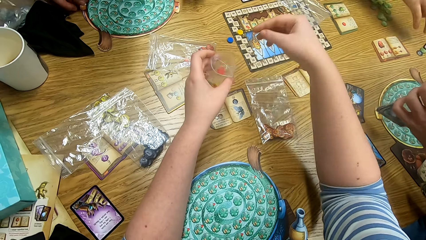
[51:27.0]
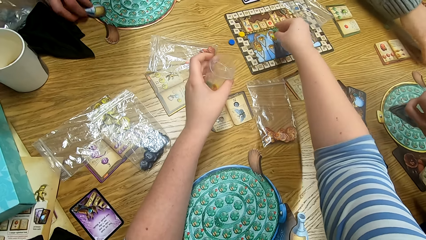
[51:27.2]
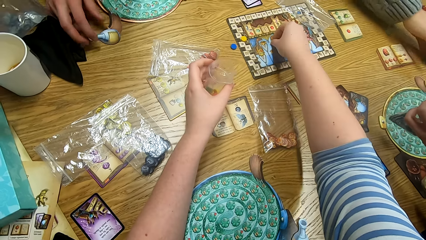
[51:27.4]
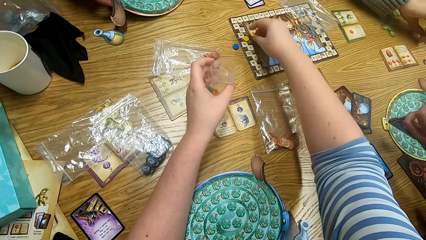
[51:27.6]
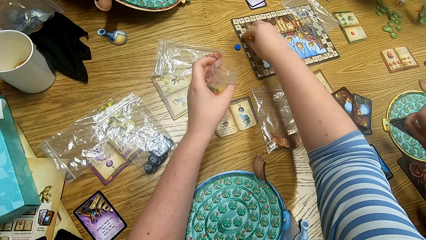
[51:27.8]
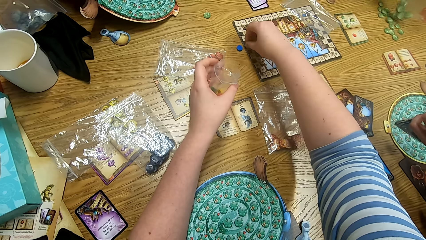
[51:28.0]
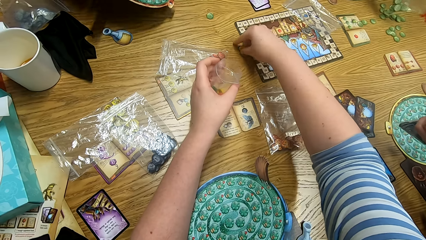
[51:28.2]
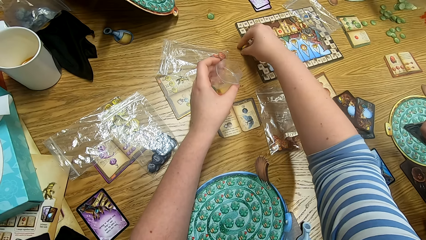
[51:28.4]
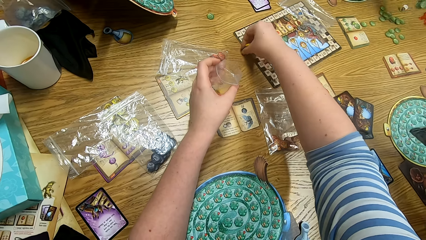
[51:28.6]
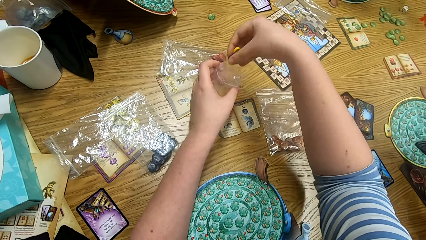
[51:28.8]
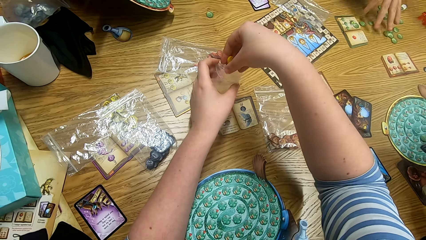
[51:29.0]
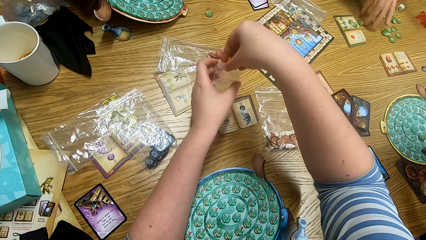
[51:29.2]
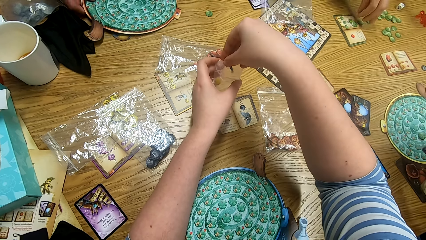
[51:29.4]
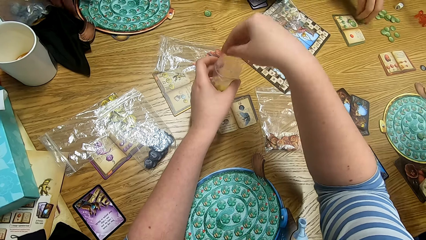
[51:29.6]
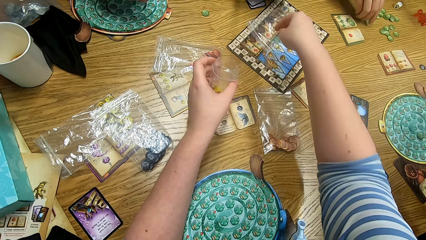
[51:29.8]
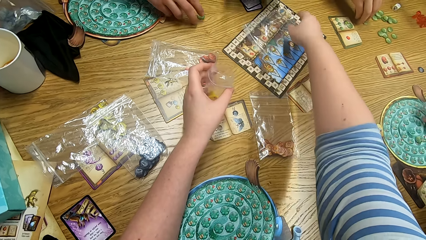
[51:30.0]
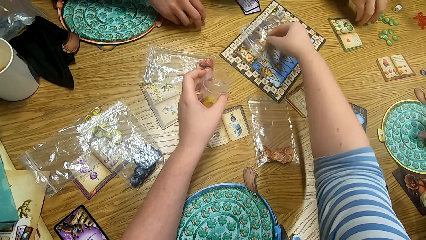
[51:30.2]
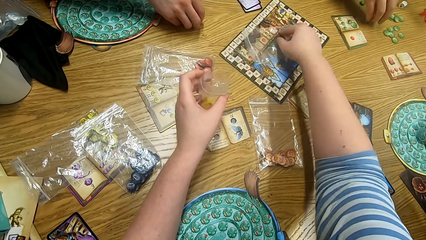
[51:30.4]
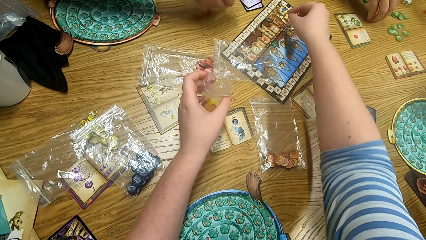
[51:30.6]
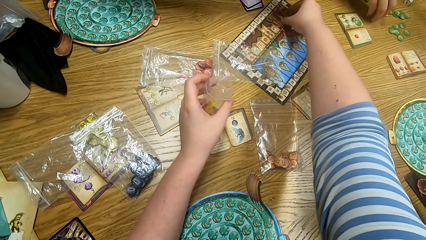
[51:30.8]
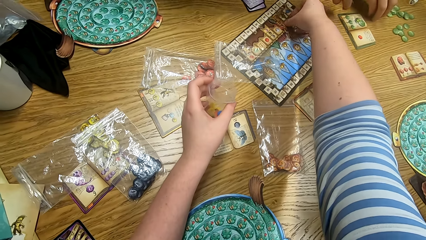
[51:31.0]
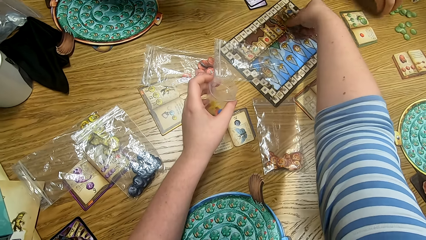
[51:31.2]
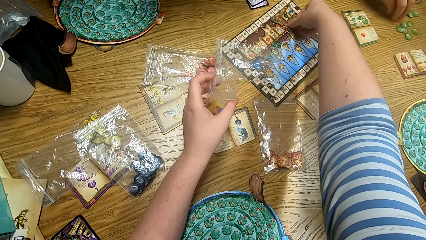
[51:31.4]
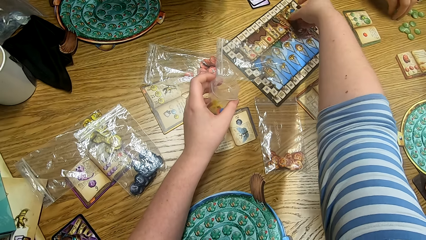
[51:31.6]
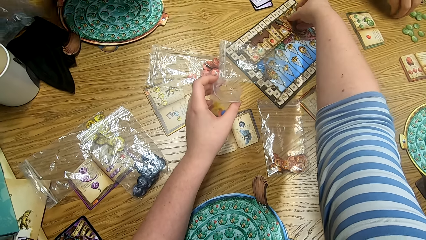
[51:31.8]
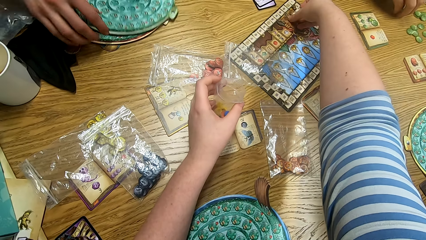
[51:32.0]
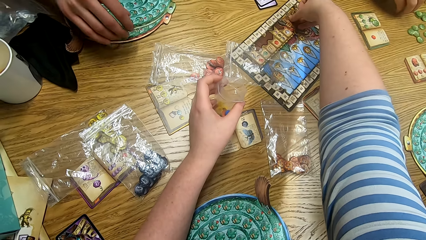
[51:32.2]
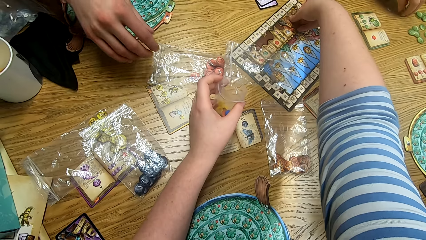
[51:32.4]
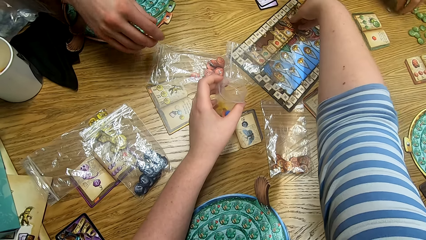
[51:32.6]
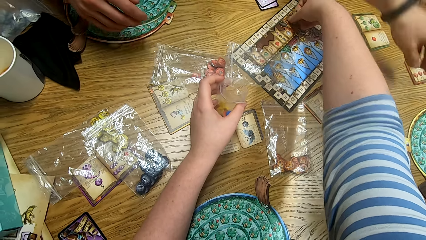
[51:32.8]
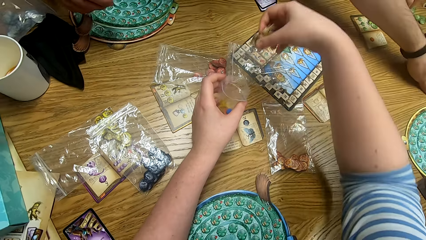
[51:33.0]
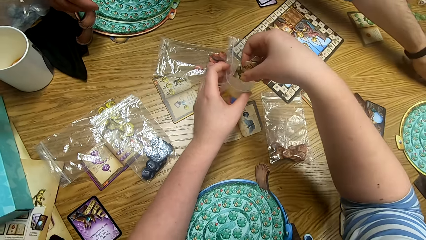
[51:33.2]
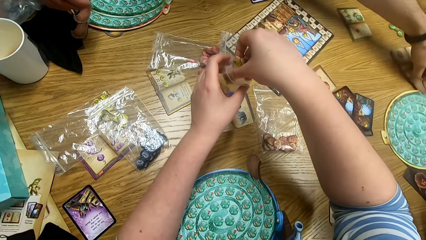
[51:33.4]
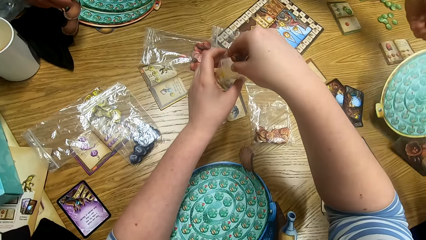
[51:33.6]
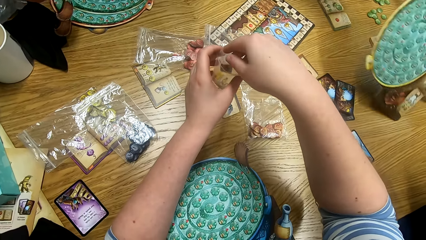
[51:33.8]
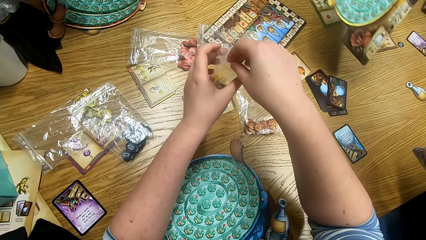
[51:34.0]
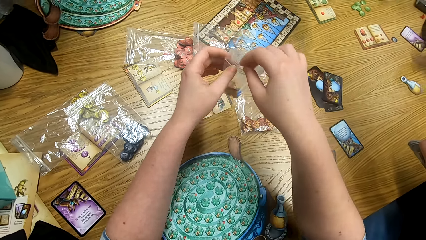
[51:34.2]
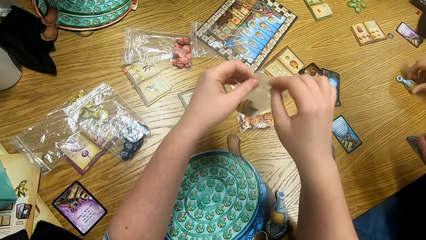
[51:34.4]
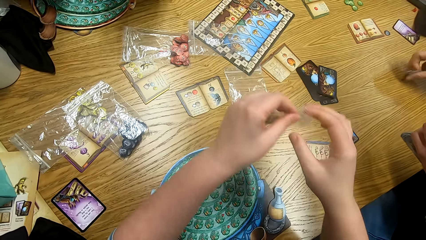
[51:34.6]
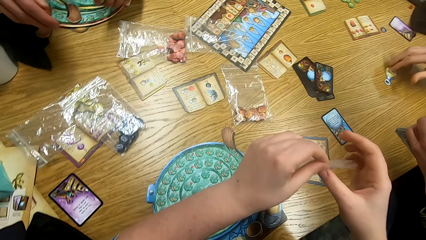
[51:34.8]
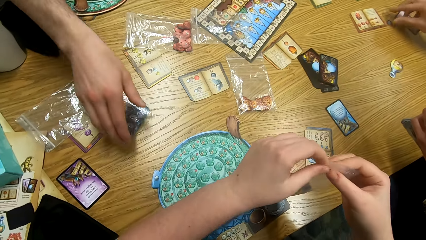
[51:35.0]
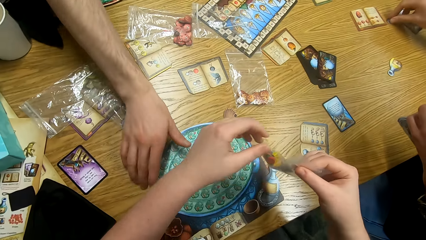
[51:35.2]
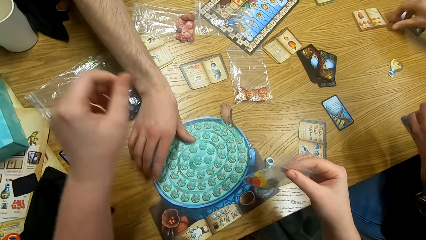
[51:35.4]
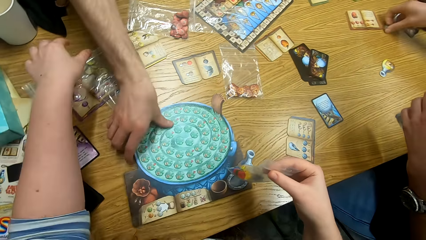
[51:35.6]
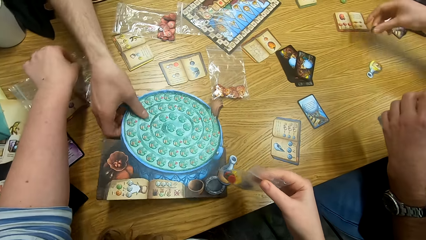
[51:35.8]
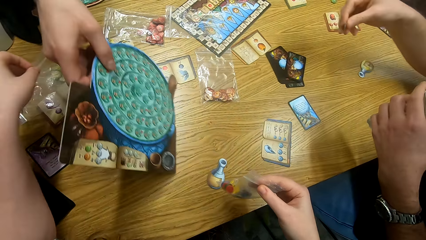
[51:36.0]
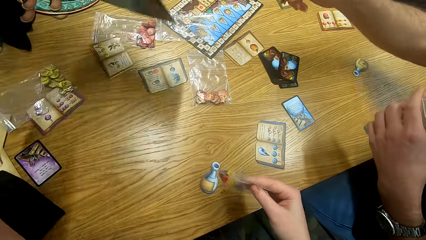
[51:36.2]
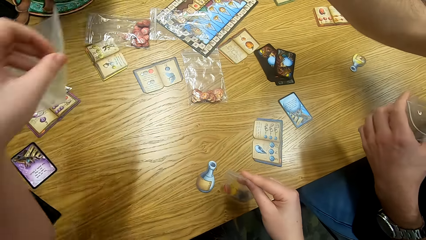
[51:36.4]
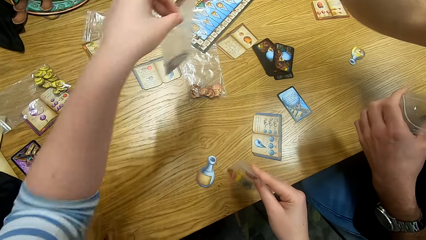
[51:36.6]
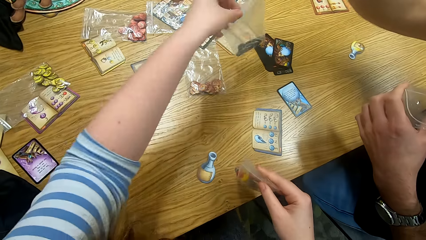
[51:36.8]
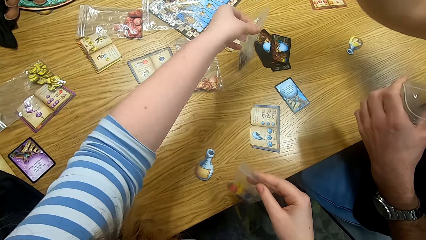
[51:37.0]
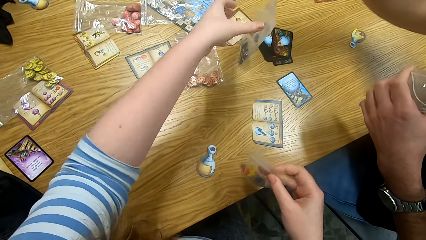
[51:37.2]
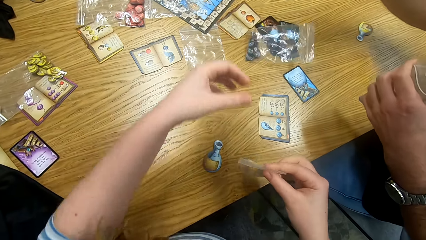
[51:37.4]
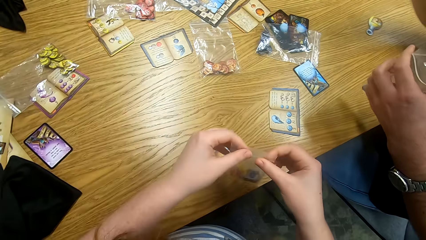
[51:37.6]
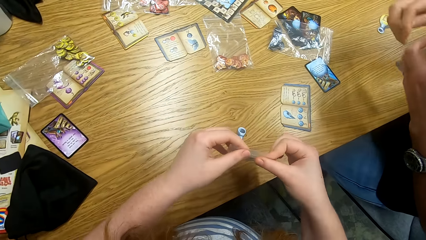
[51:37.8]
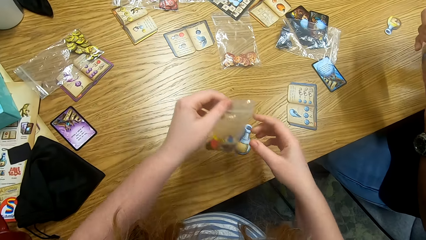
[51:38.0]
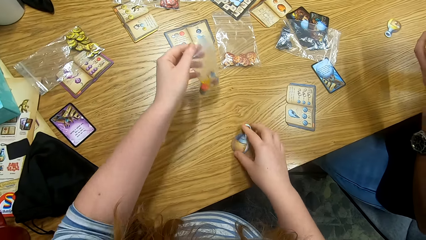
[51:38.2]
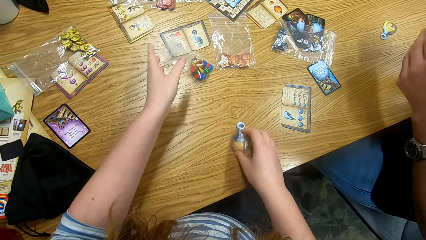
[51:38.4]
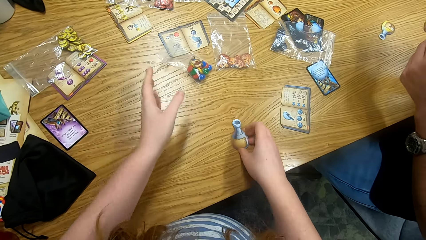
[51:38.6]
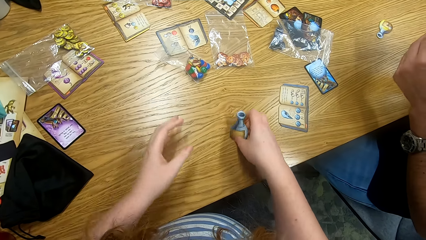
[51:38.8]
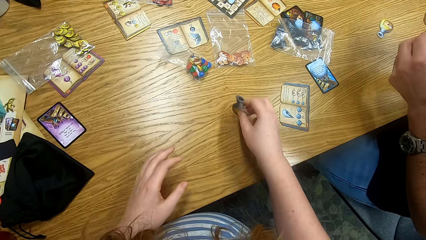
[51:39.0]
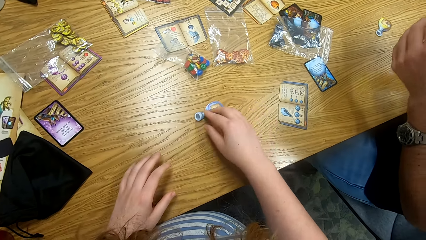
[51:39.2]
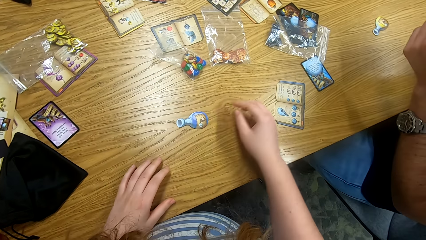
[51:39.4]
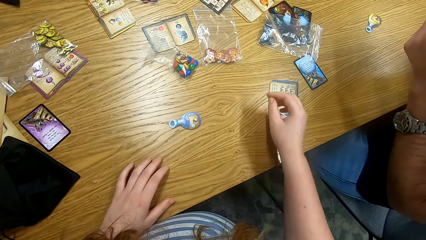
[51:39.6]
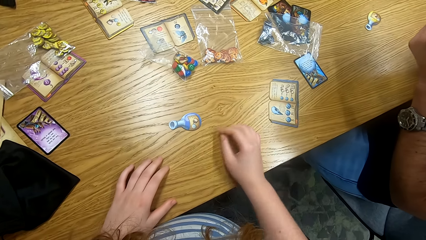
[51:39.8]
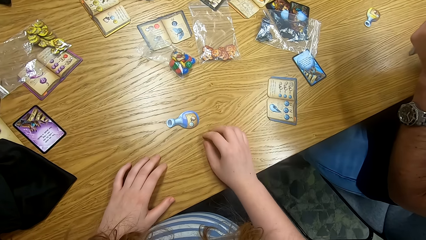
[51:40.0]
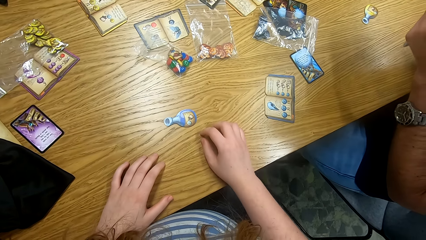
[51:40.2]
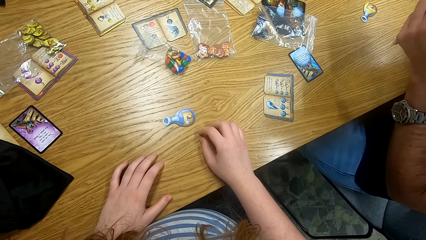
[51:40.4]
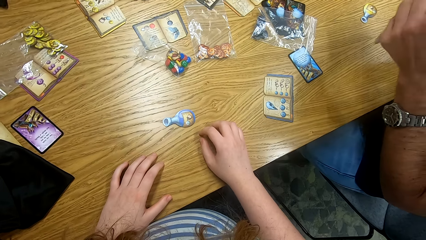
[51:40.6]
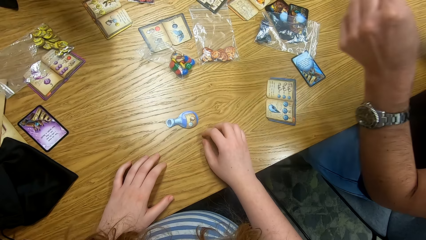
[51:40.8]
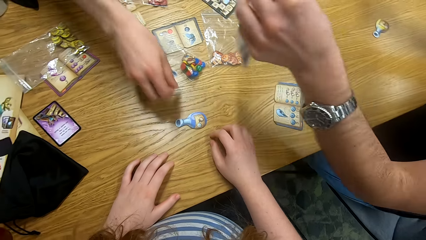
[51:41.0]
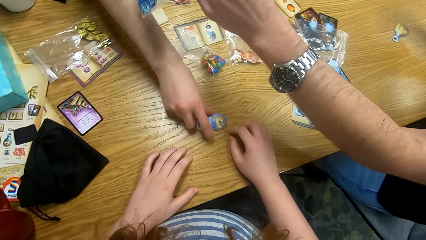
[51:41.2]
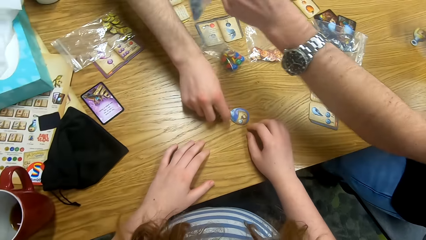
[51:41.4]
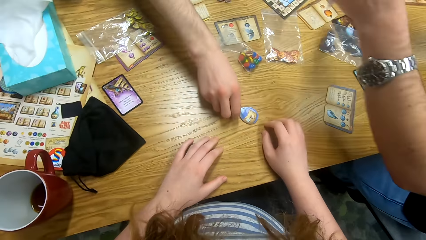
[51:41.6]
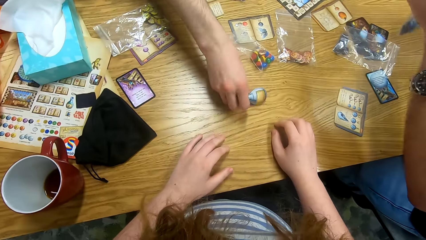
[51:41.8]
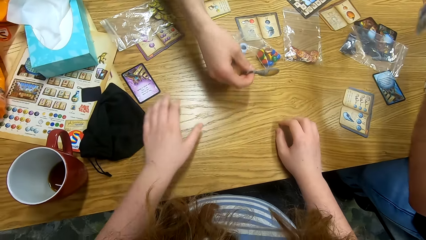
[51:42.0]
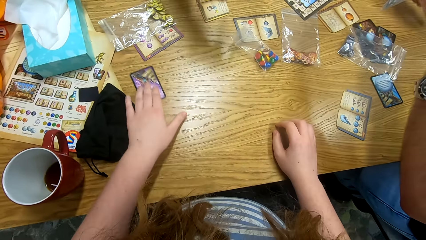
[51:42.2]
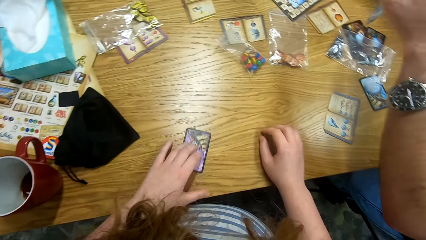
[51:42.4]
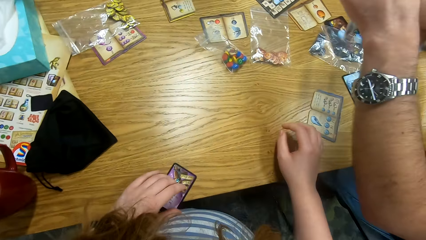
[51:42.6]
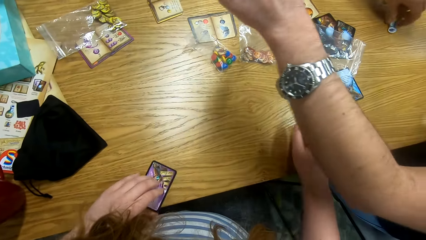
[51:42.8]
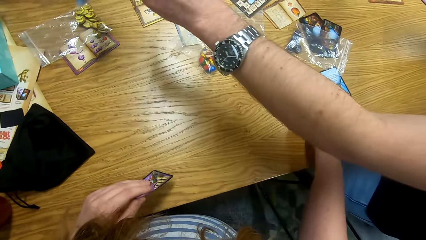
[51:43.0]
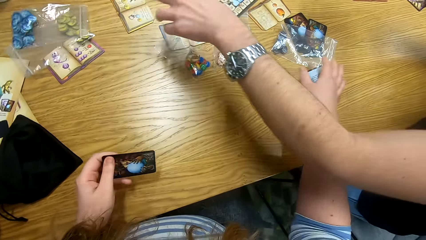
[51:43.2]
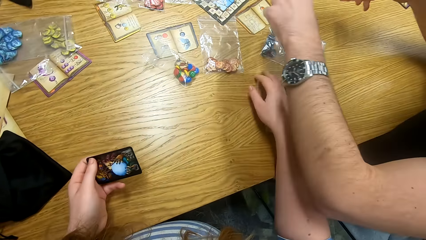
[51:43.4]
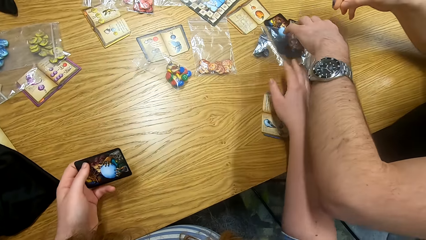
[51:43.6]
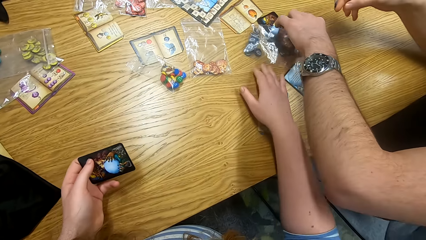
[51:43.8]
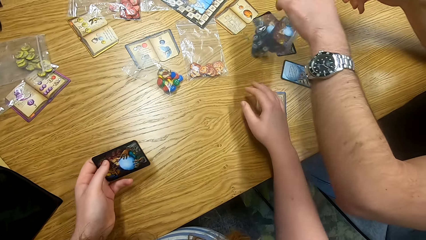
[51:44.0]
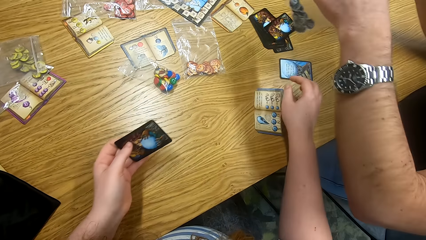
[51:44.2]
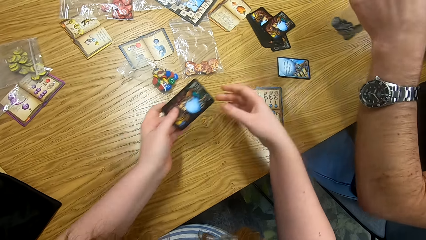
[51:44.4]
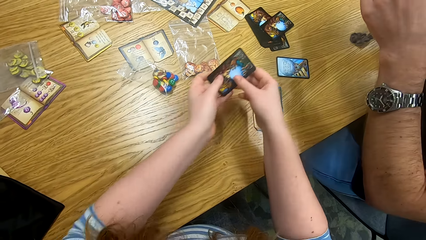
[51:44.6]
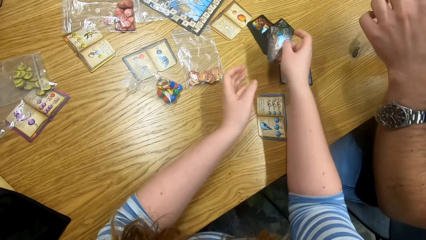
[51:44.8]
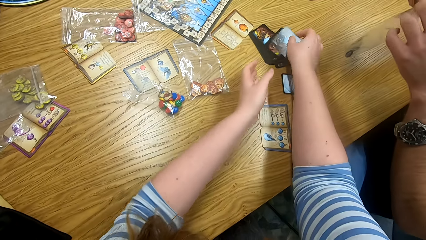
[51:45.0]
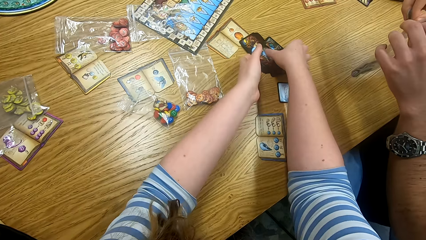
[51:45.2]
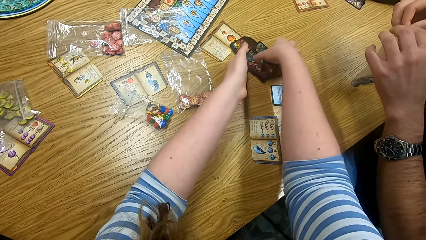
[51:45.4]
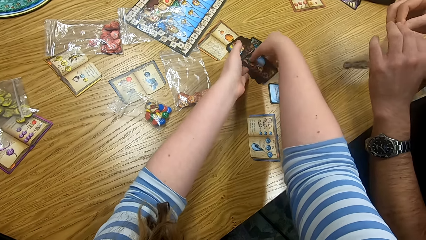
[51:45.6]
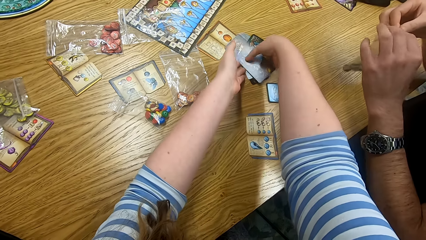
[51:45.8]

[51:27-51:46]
The camera wearer puts the Quacks of Quedlinburg tokens in the paper. They pick the Quacks of Quedlinburg tokens from the table. They put the Quacks of Quedlinburg tokens in the paper. They pick the Quacks of Quedlinburg tokens from the table. A person picks a board. The camera wearer puts the Quacks of Quedlinburg tokens in the paper. A man picks the Quacks of Quedlinburg board from the table. The camera wearer picks a plastic bag and places the plastic bag on the table. They put the Quacks of Quedlinburg tokens on the table. They pick something from the table and place something on the table. The man picks the Quacks of Quedlinburg pot from the table. The camera wearer picks cards from the table. Another person picks the plastic bag from the table. The man picks the tokens from the table. The camera wearer picks the cards from the table.
